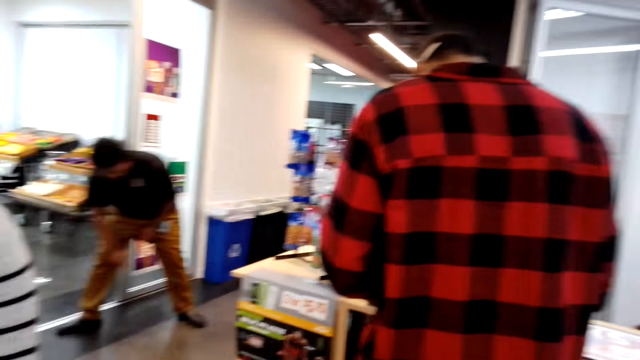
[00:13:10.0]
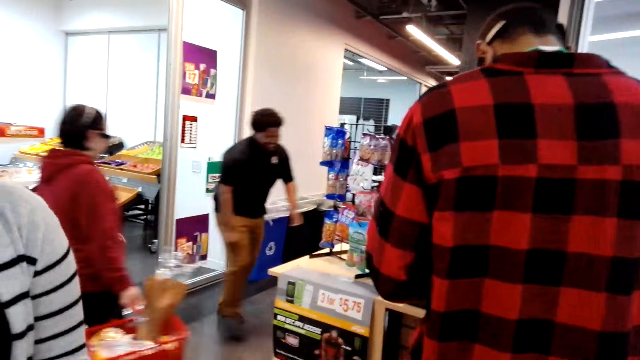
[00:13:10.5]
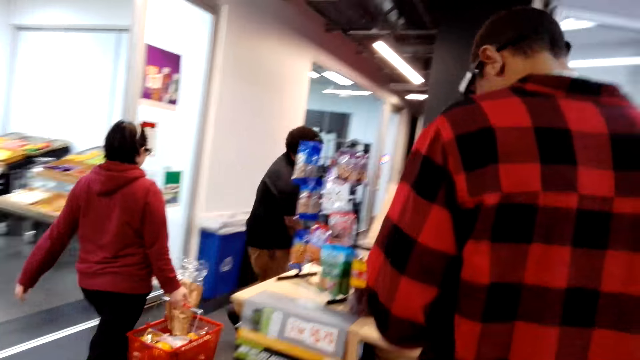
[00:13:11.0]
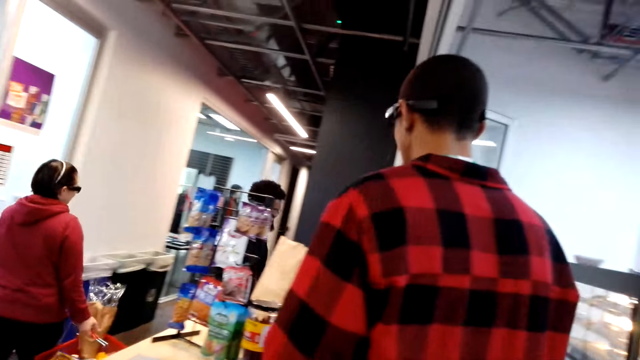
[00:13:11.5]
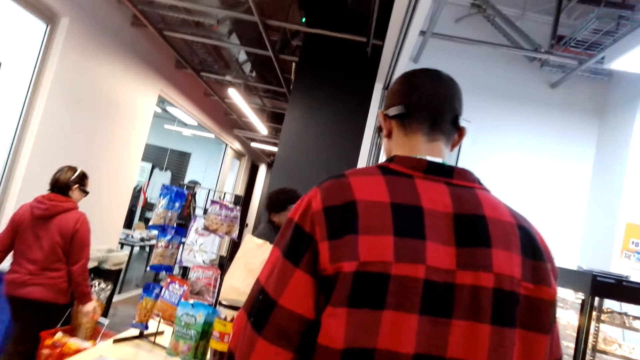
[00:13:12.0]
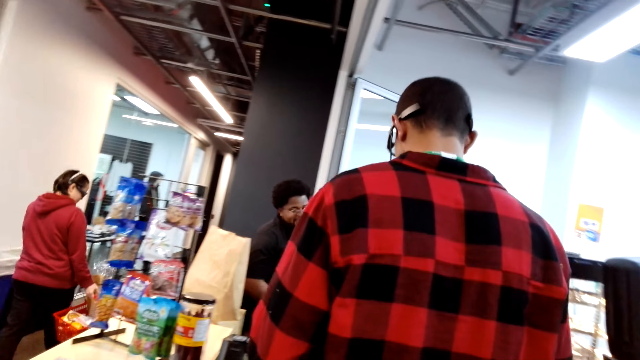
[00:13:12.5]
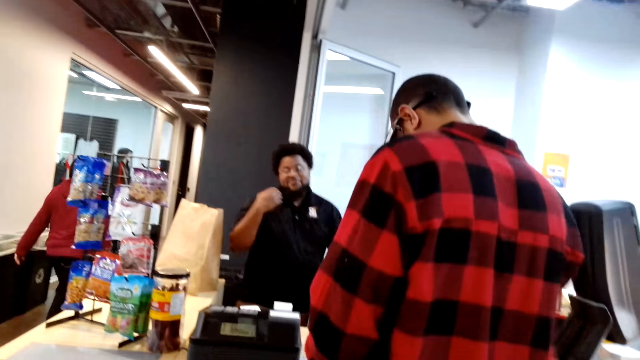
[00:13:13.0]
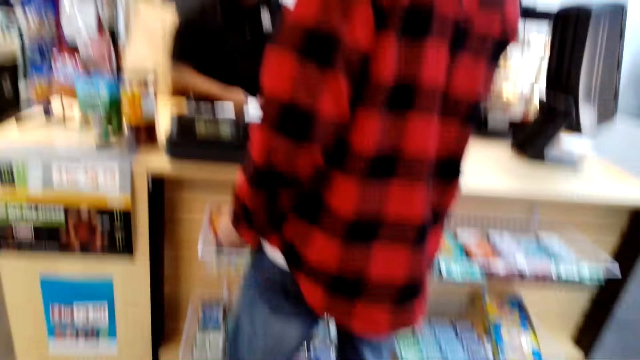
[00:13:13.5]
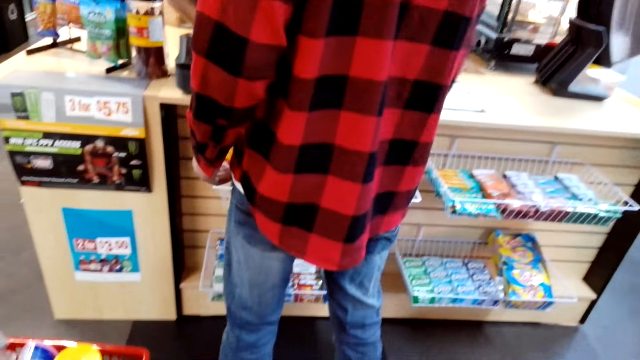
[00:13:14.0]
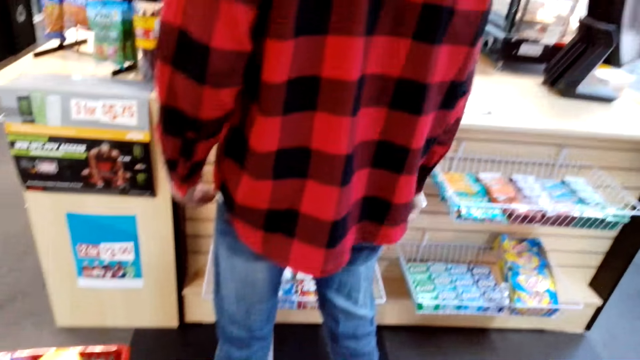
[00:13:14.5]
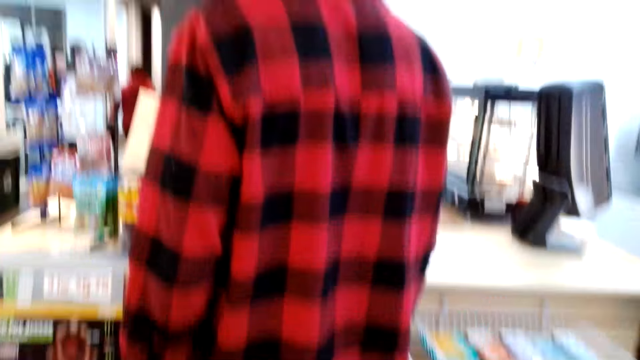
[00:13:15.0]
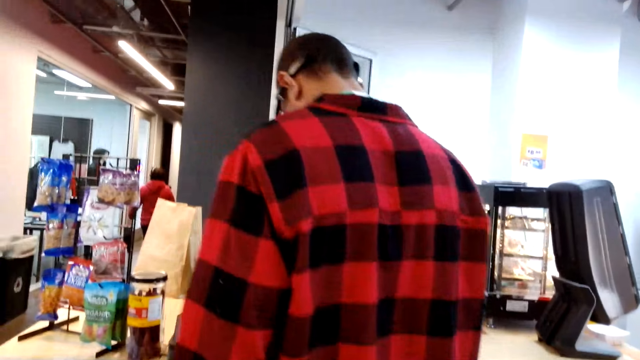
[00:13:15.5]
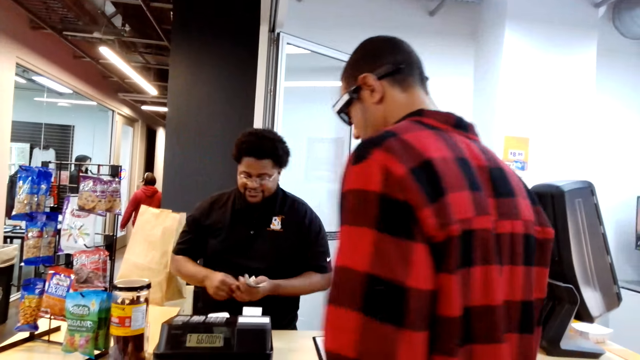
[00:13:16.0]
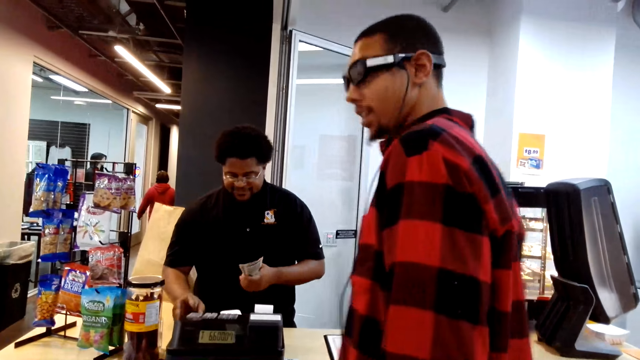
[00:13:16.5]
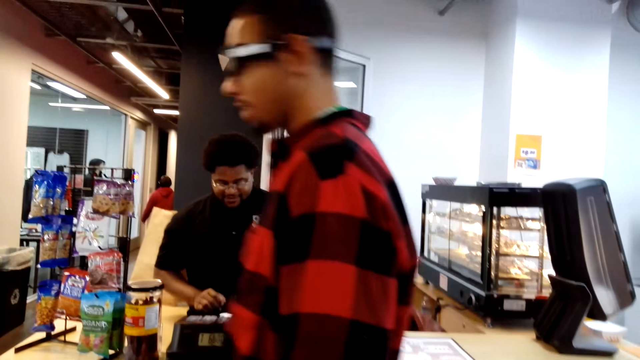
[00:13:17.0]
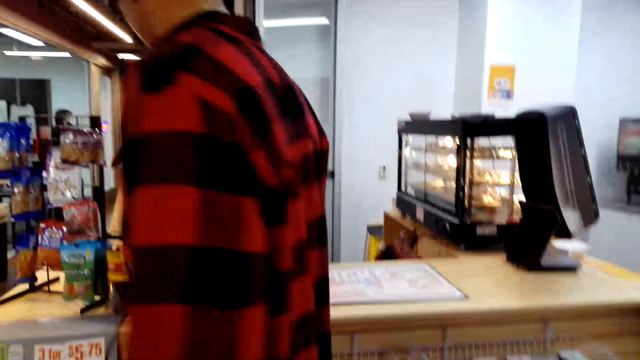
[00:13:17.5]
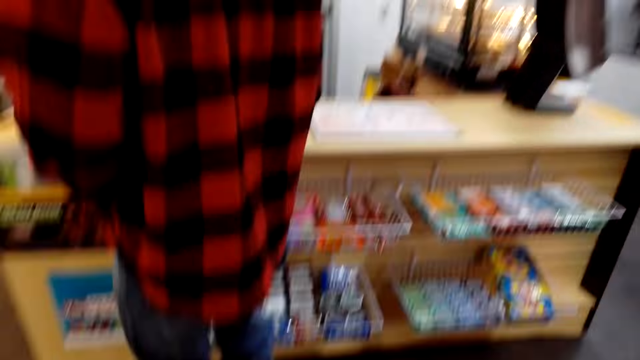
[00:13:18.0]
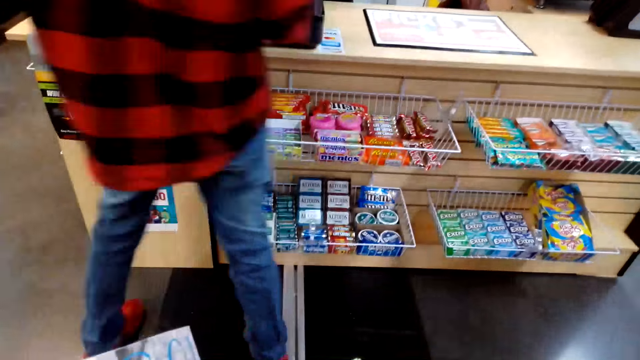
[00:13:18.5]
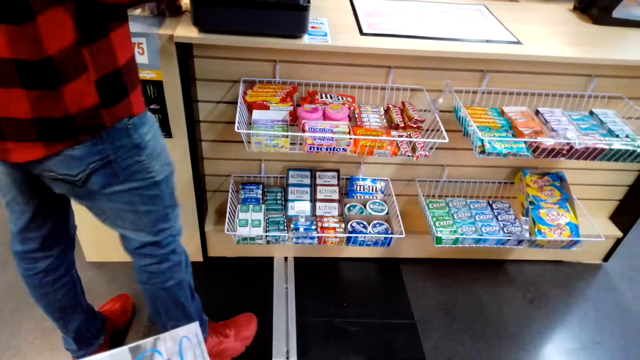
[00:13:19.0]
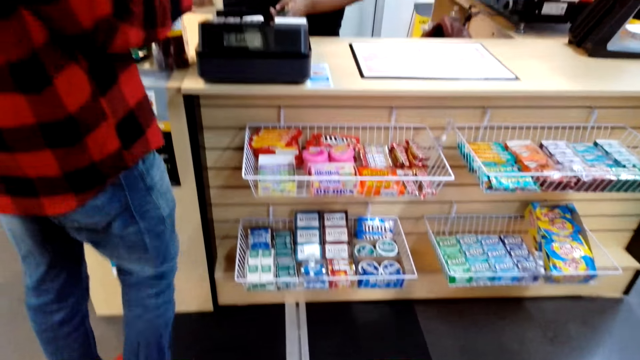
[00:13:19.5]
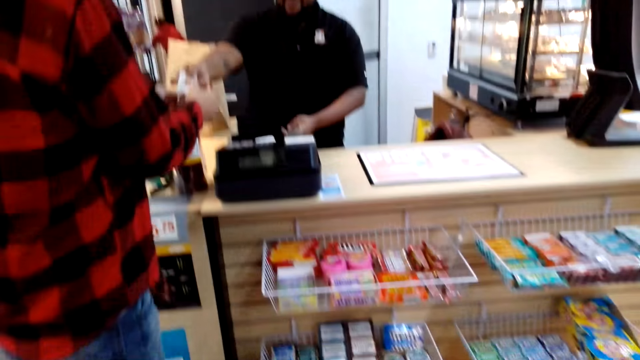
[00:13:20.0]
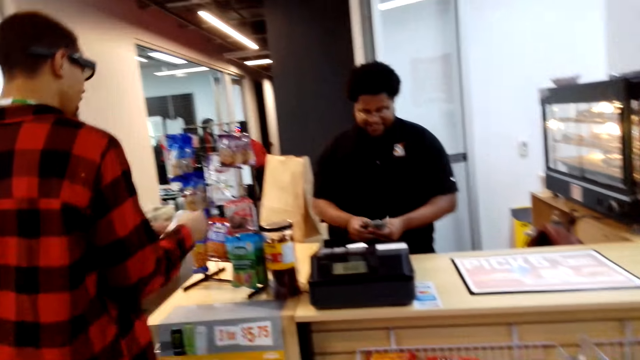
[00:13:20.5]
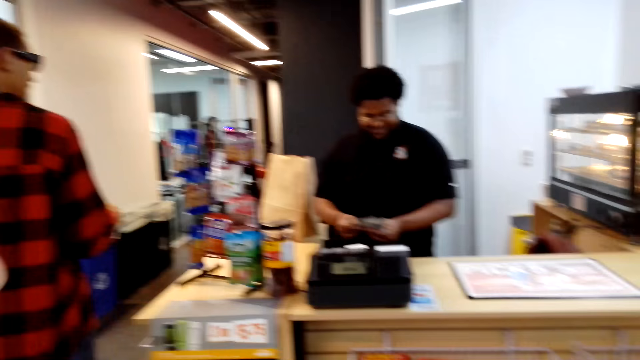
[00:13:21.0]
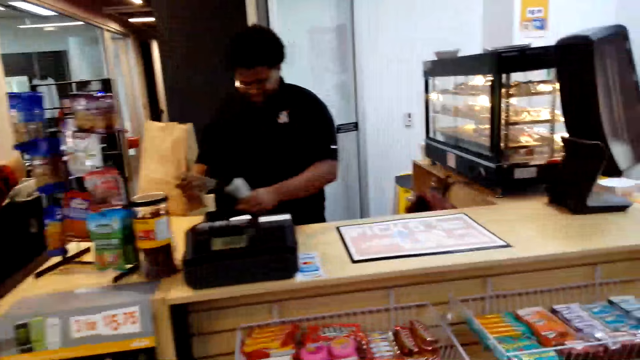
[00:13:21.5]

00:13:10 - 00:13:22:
A person holds money and operates a machine. The camera wearer looks around. They stare at a book. They look around. The person gives money to another person.

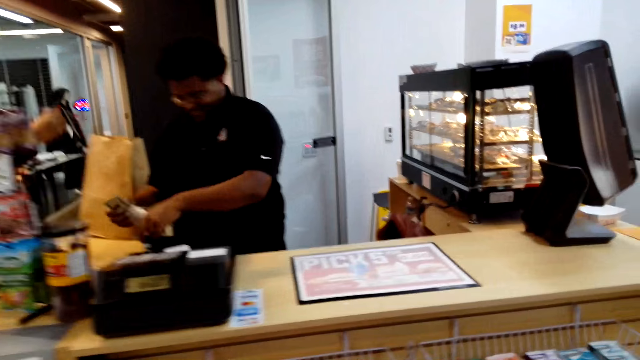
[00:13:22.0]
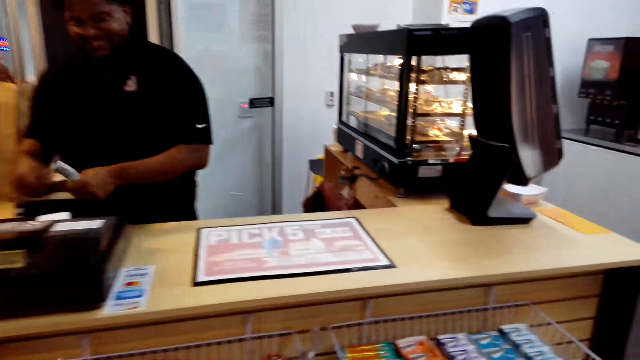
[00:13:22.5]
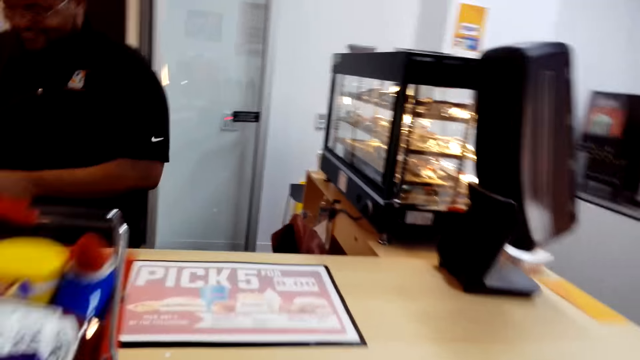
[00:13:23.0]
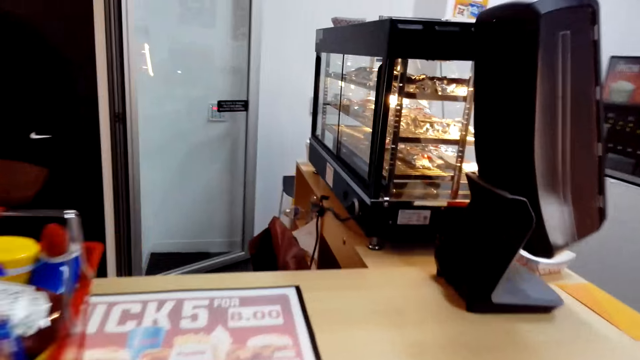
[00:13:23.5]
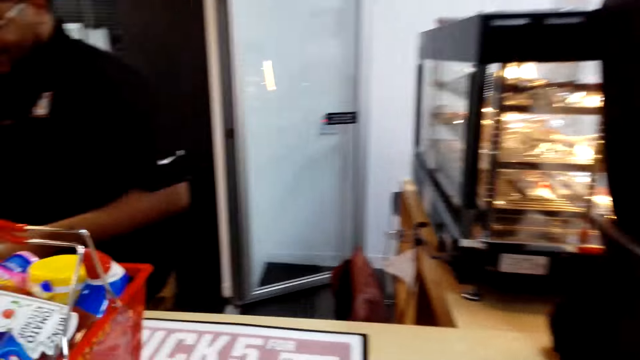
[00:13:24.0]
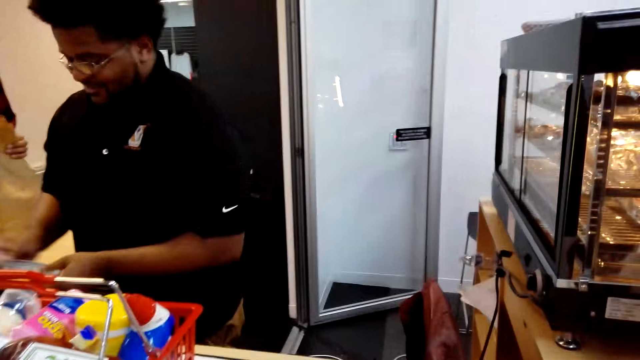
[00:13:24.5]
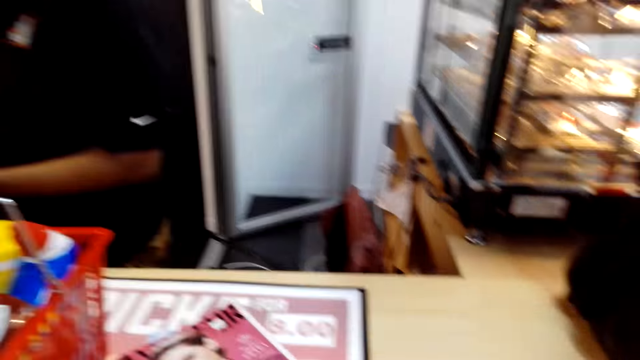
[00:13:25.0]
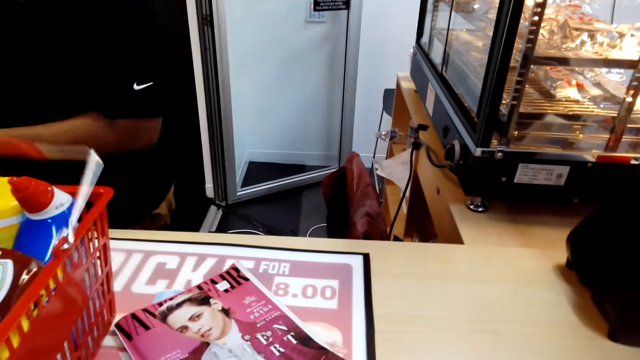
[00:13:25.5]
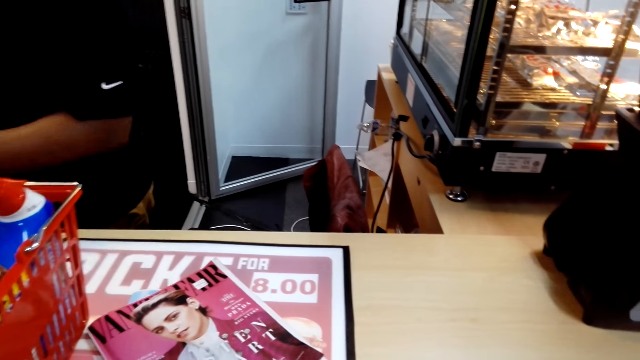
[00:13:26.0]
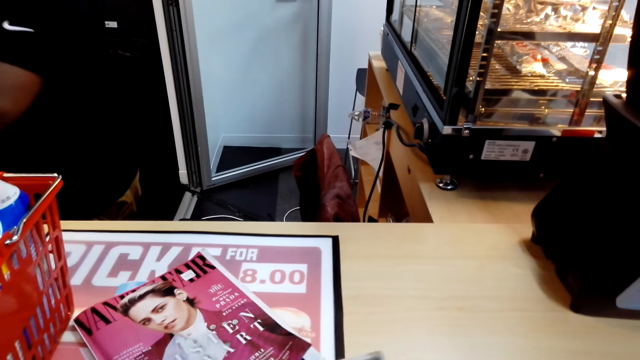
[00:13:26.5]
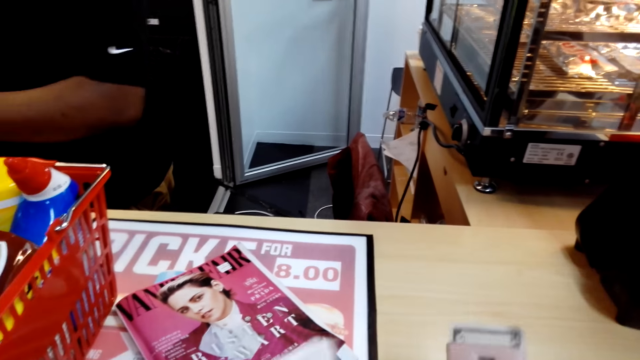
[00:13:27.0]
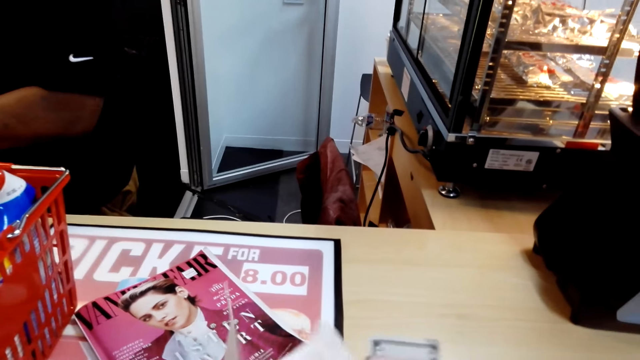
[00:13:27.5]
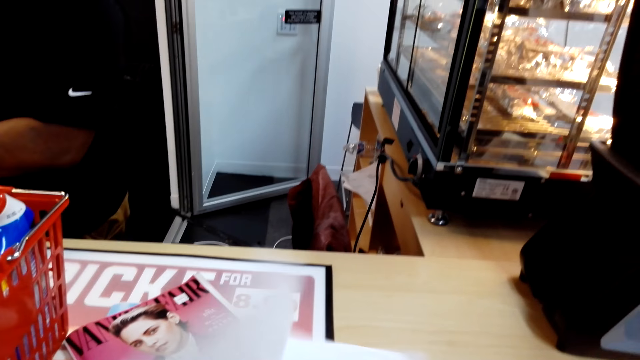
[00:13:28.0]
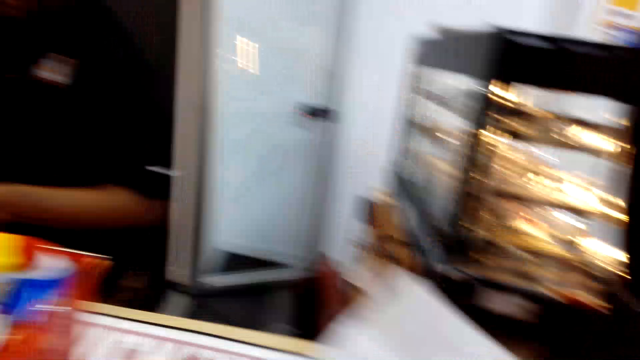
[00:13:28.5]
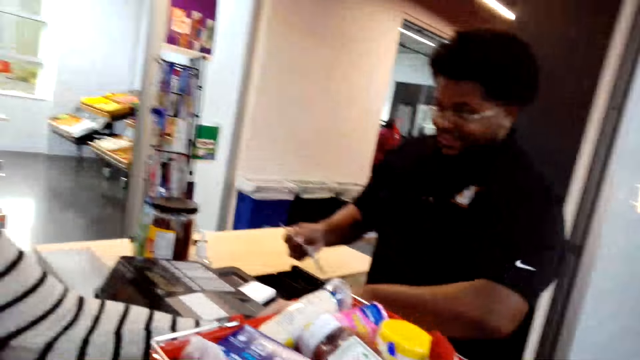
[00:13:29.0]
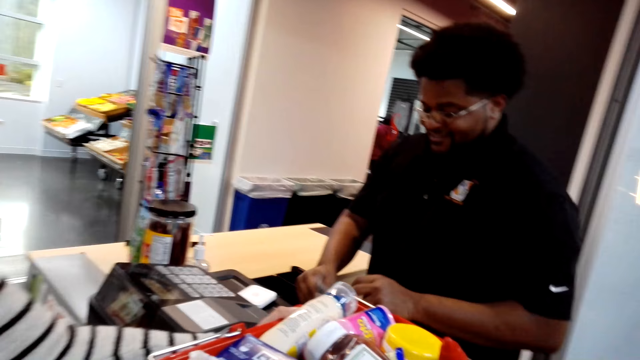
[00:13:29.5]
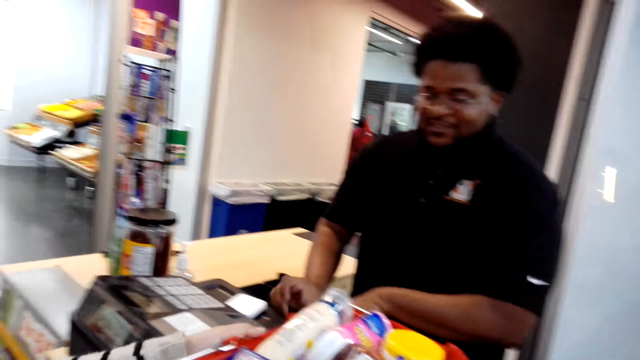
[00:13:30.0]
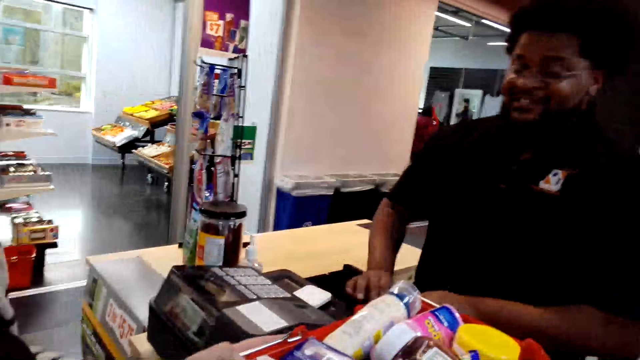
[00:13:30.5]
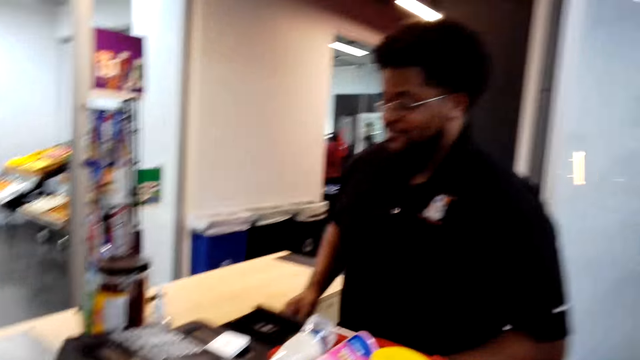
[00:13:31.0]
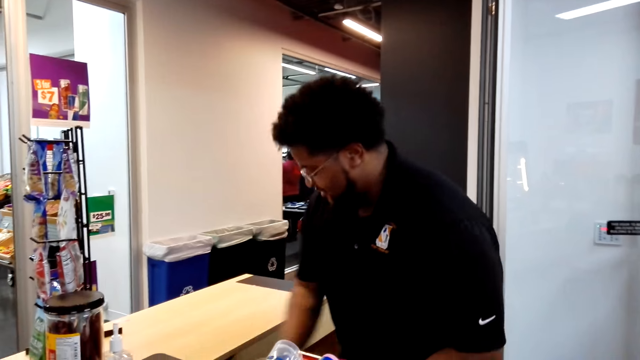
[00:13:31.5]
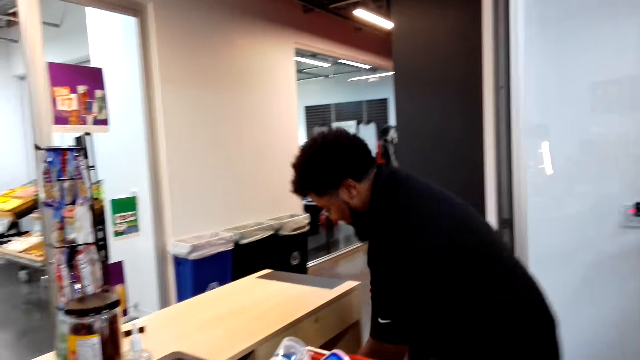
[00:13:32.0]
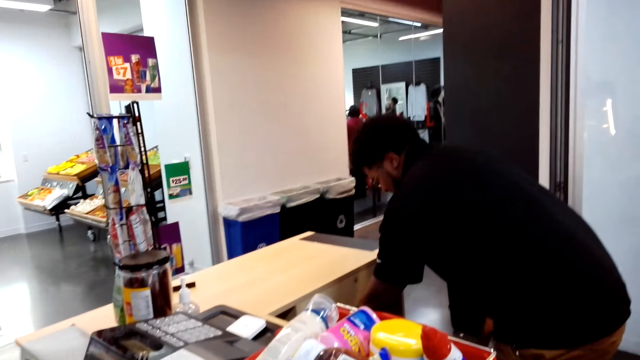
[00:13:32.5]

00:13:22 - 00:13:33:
The camera wearer walks towards the counter. They place a basket on the counter. A person counts money. The camera wearer looks down. They hold a paper. The person holds money. The camera wearer looks around. The person interacts with another person. The first person puts money in a machine and pushes the machine door. The first person closes the cash register safe.
